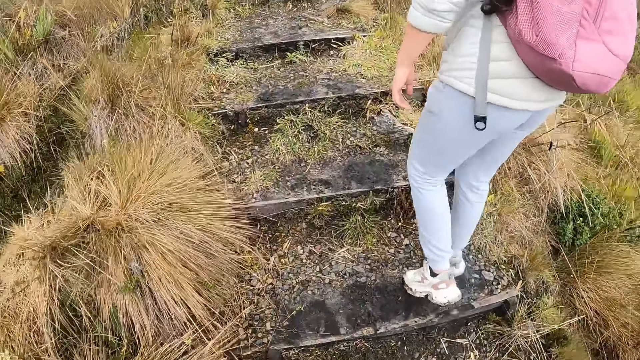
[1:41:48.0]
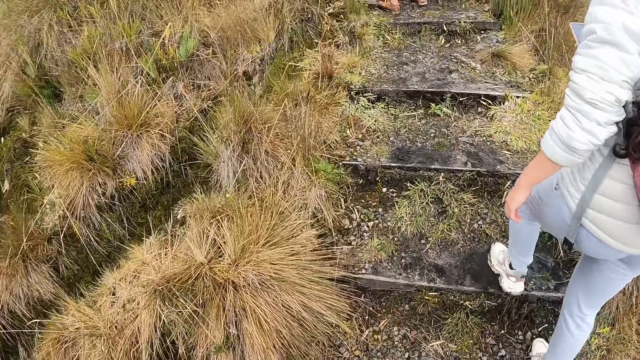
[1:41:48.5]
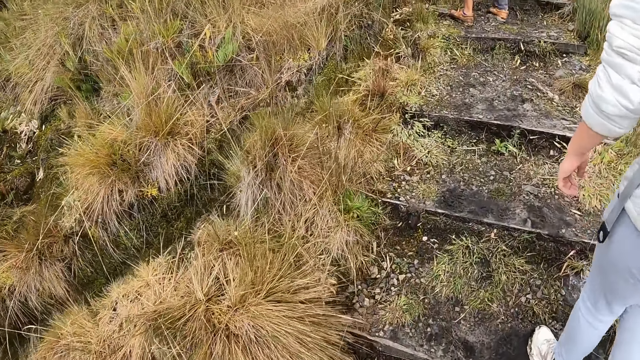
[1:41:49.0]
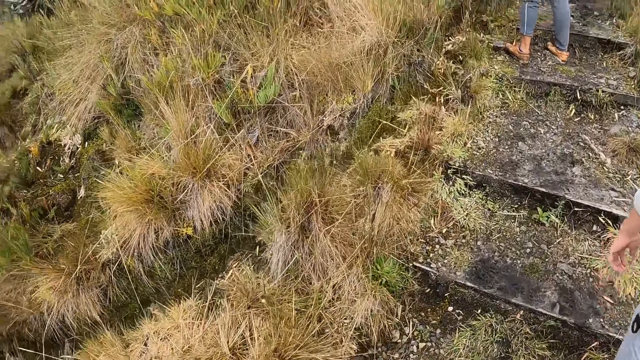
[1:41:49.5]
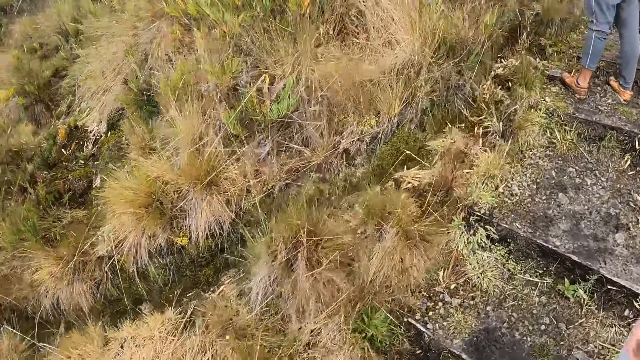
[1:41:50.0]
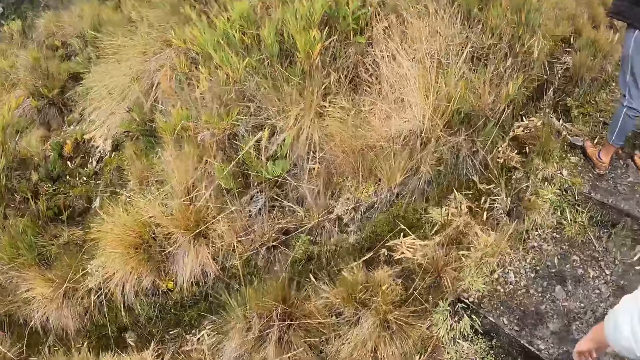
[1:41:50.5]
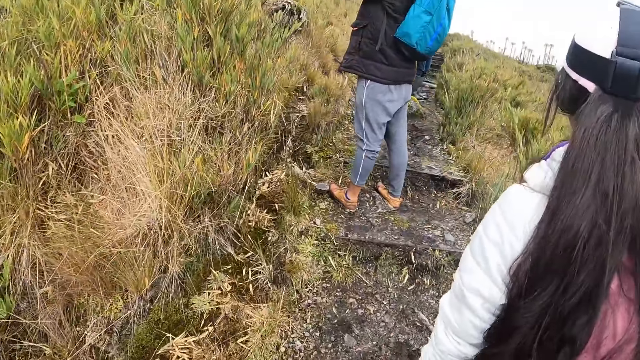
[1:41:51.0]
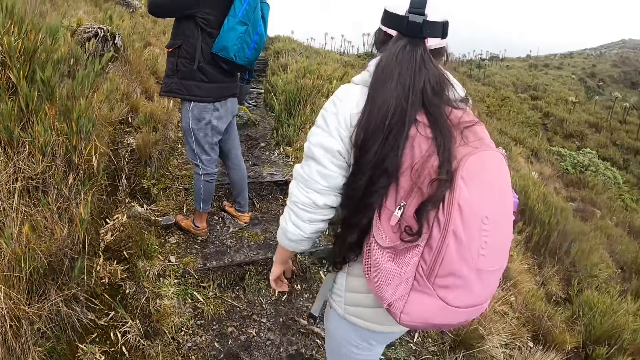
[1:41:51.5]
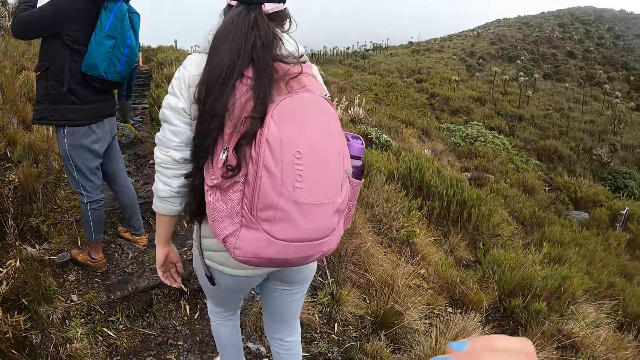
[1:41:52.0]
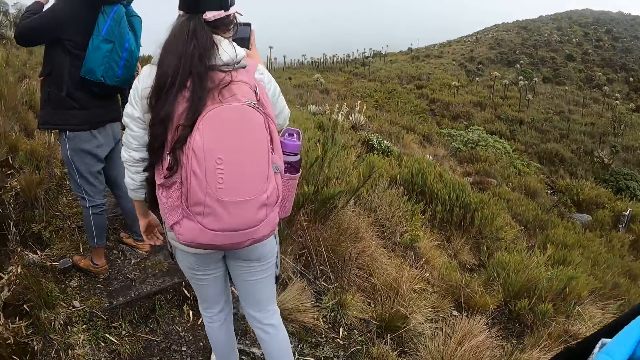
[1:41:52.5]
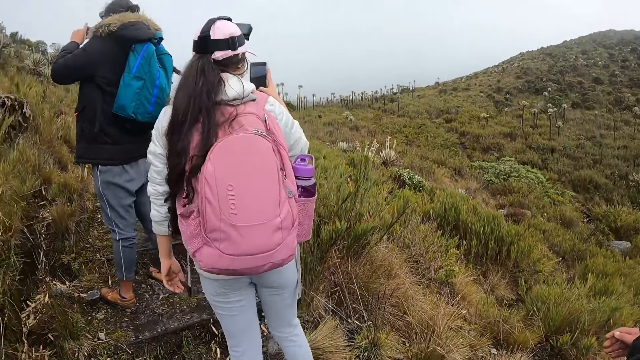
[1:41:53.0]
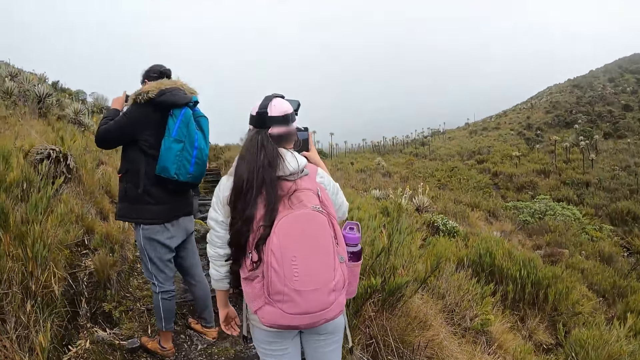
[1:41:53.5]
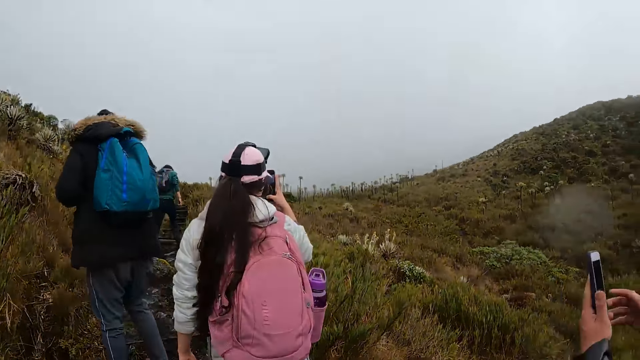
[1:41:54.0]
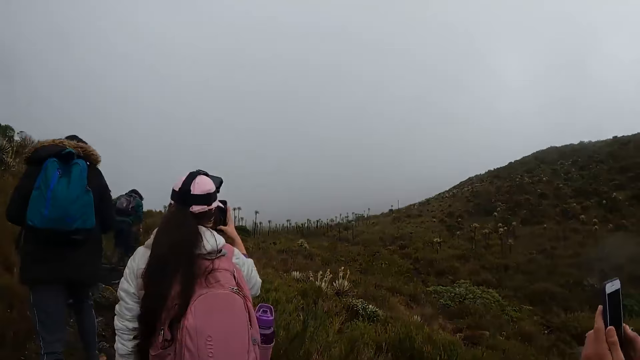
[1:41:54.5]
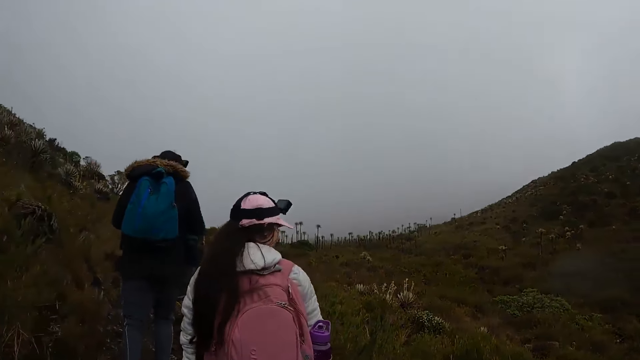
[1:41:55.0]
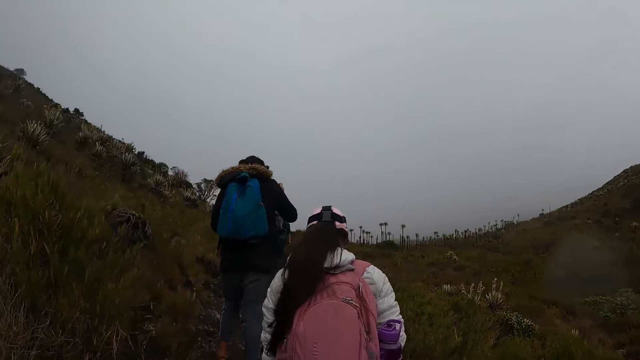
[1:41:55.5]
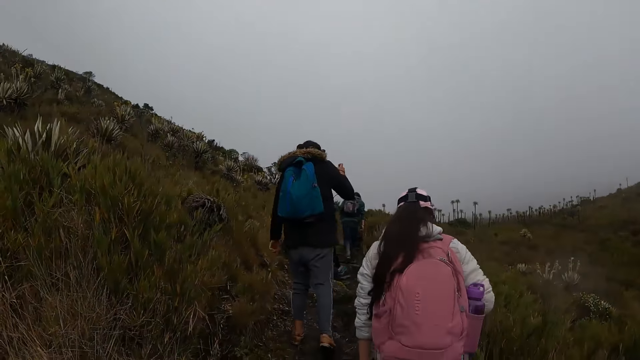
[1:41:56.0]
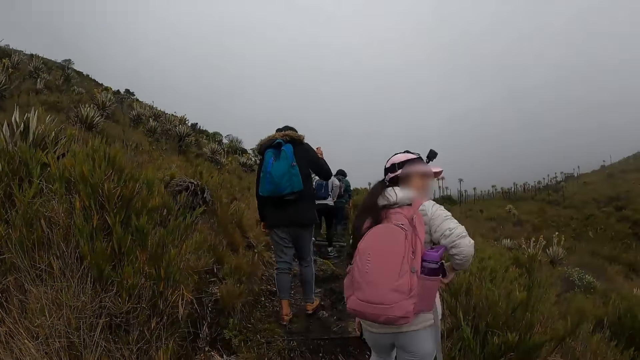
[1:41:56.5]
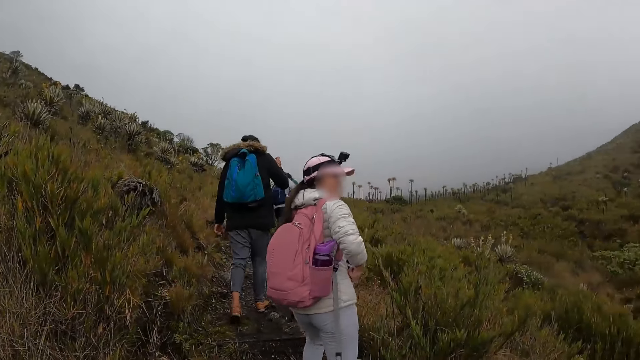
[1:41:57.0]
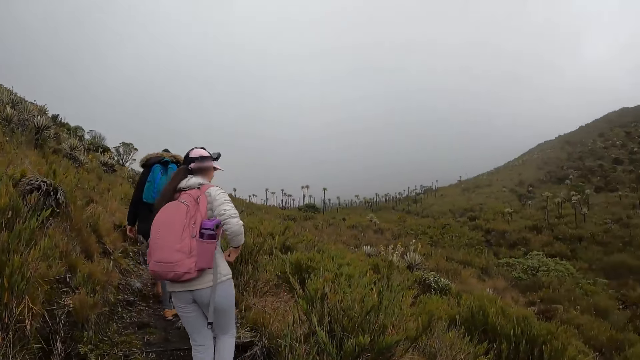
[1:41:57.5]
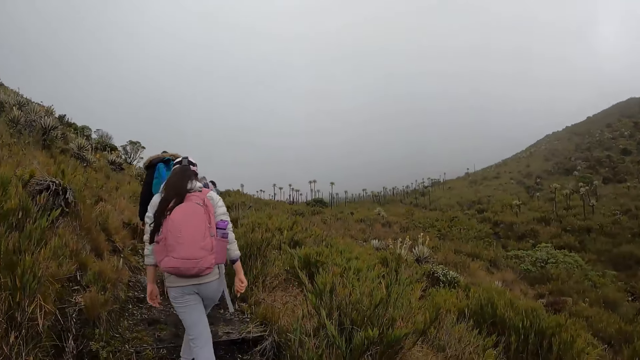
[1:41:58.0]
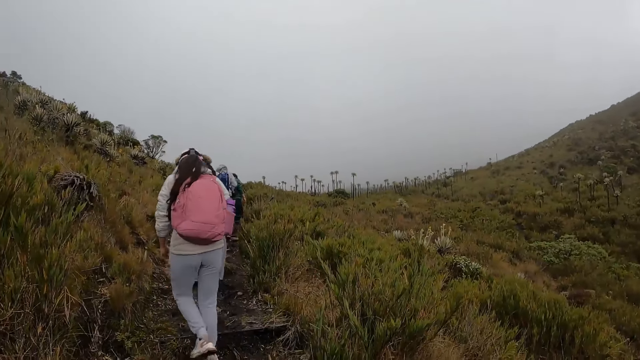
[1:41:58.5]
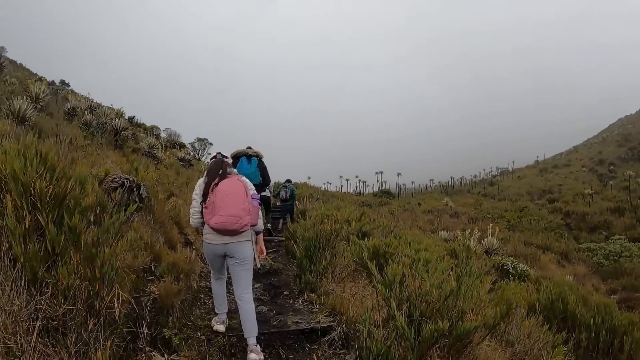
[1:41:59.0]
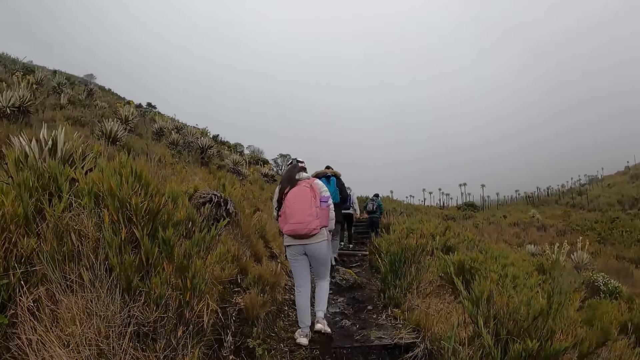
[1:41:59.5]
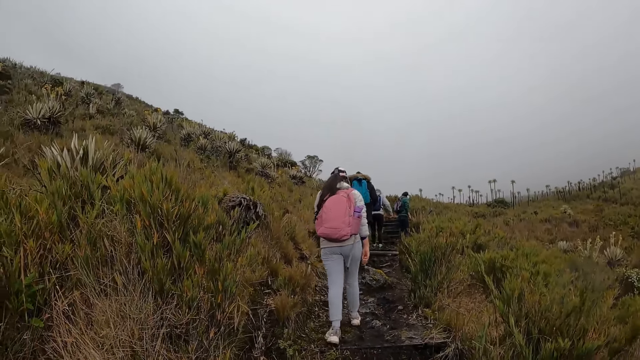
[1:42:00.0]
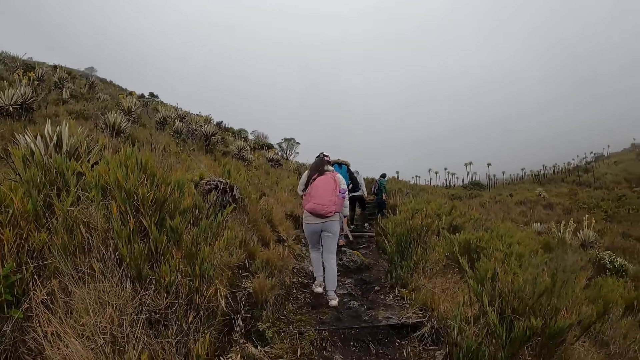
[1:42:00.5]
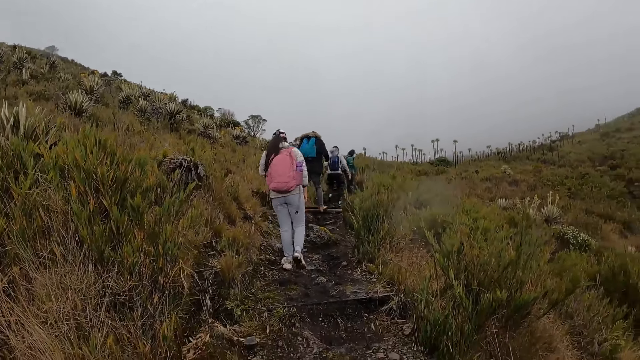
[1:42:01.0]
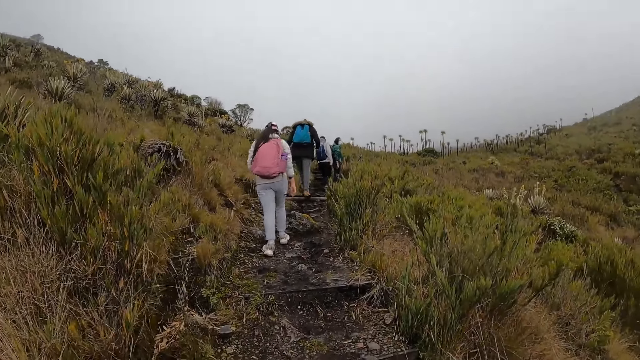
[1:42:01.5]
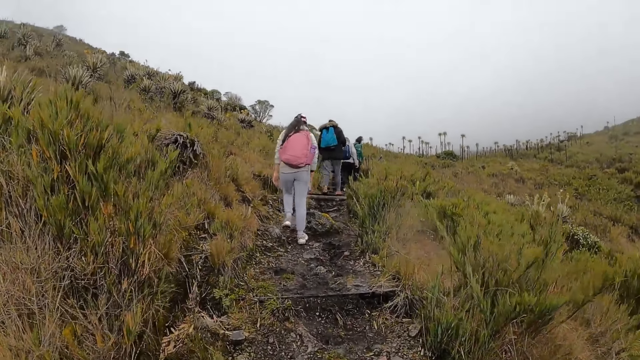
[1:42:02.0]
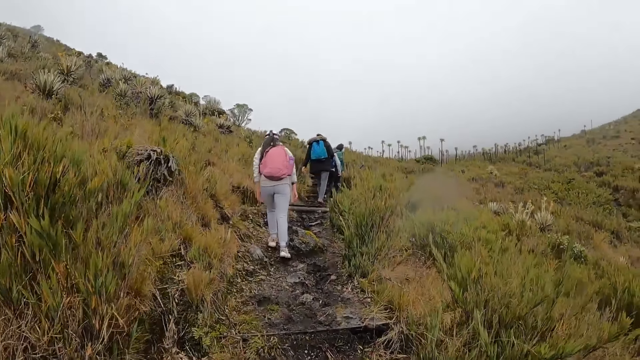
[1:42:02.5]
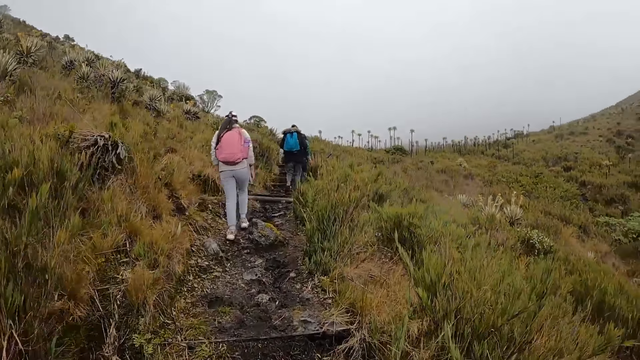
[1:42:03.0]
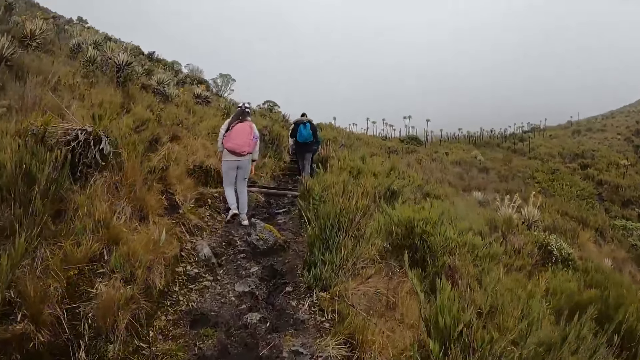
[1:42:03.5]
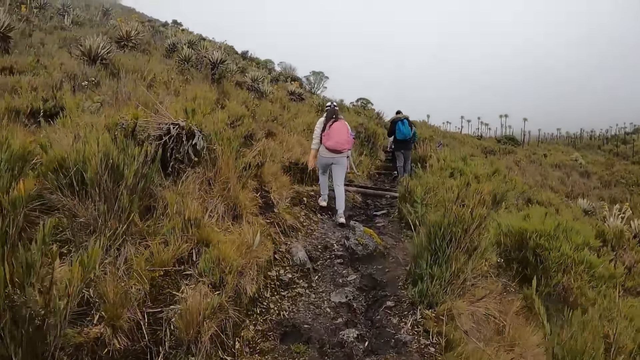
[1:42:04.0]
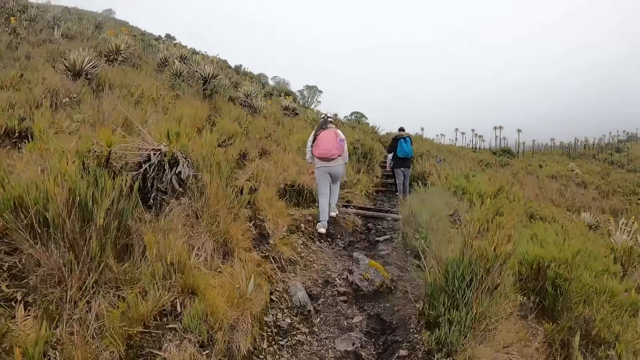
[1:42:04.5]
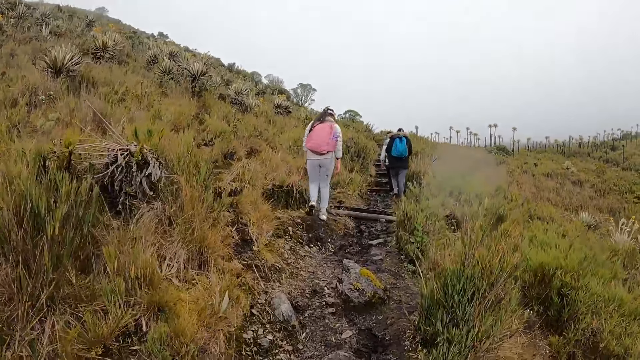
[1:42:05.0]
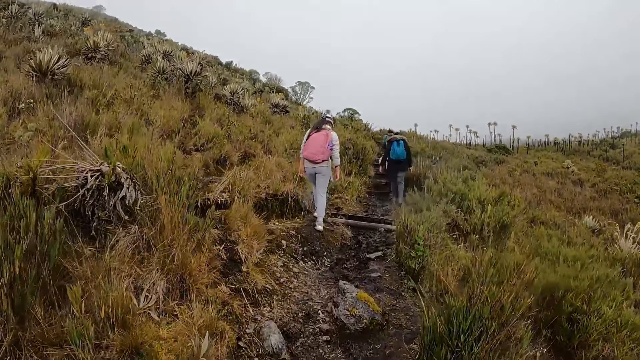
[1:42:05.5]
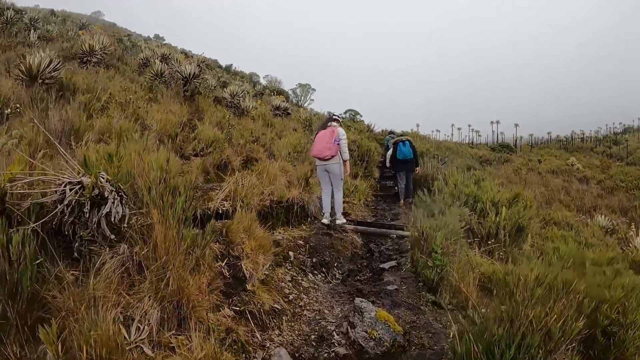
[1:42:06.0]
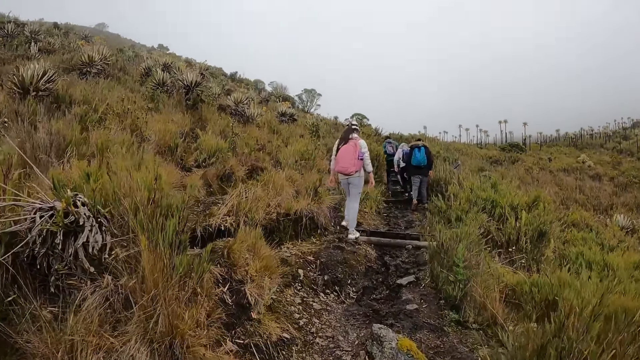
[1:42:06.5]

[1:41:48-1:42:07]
The woman operates her phone with her right hand. A man operates his phone with both hands. The camera wearer walks up the hill.

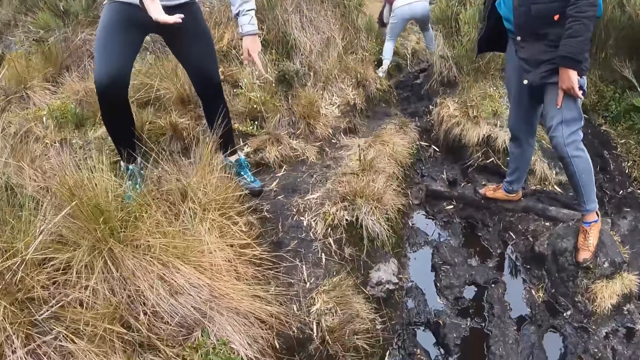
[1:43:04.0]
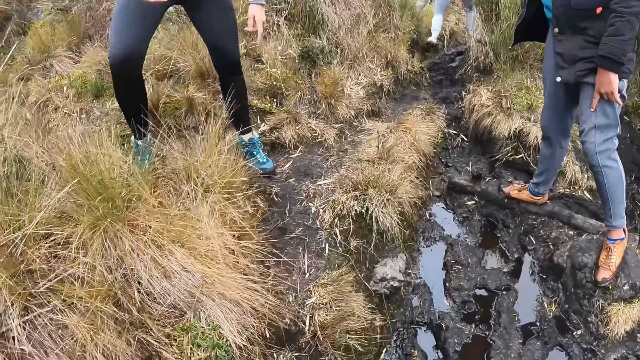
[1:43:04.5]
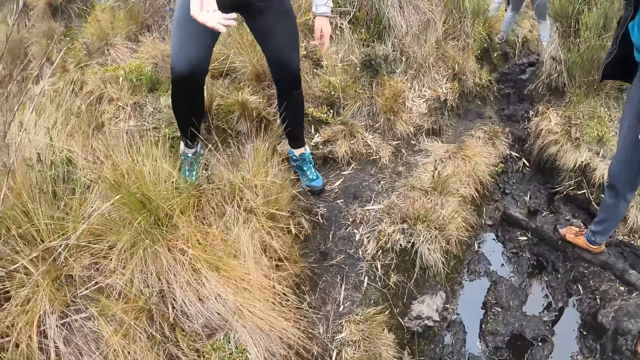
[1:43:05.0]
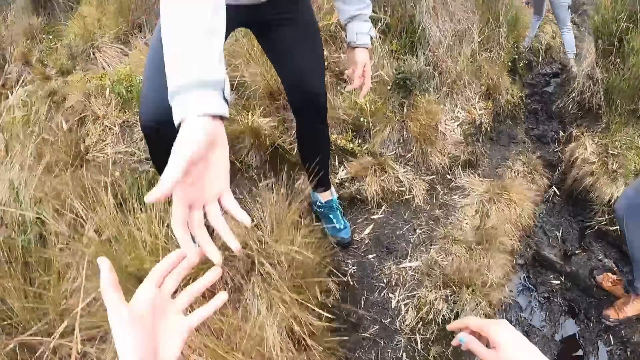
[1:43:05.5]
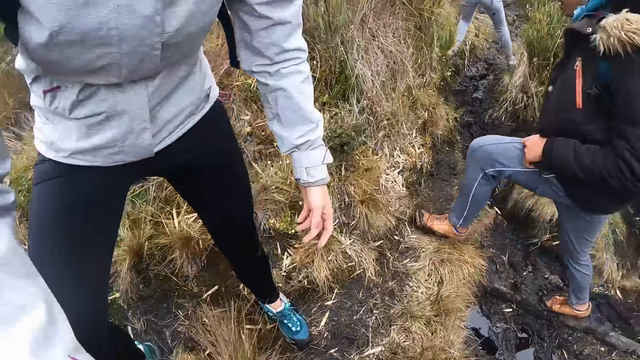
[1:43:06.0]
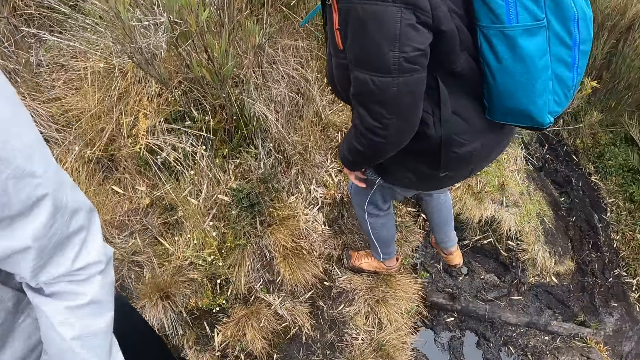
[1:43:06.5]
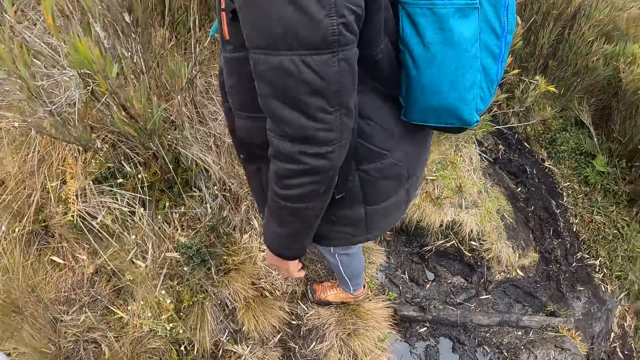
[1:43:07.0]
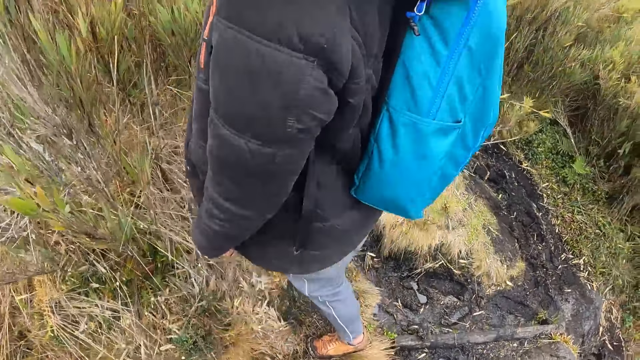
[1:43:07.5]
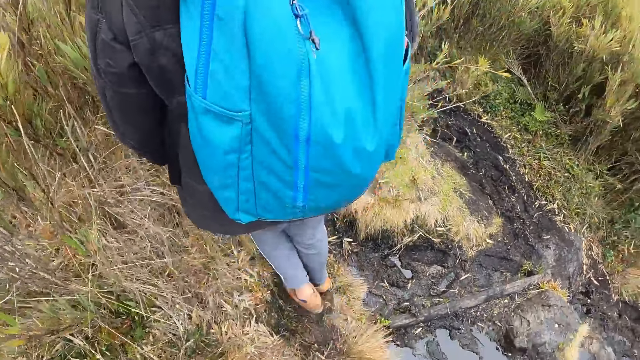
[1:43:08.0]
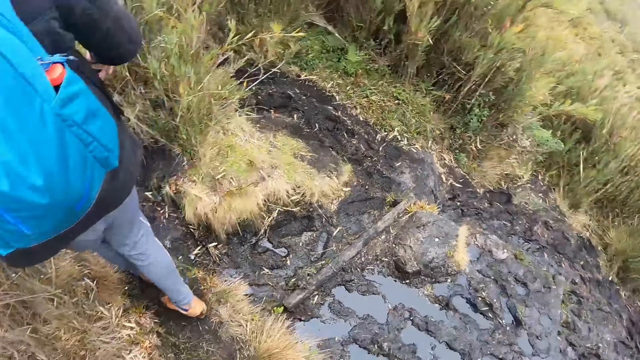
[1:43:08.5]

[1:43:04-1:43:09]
The camera wearer stretches both hands towards a man. The man pulls the left hand of the camera wearer with his right hand. The man holds the camera wearer's hand.
